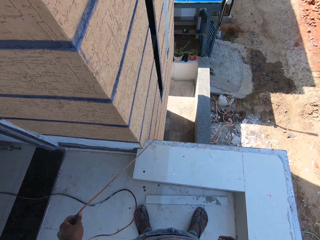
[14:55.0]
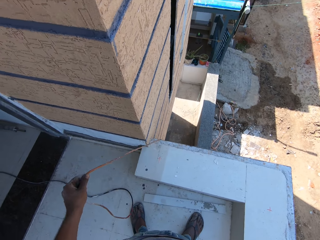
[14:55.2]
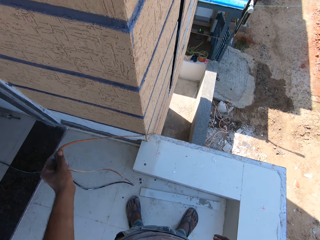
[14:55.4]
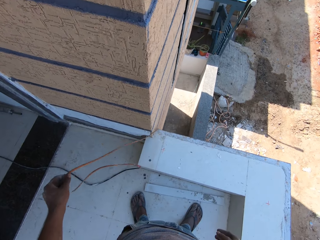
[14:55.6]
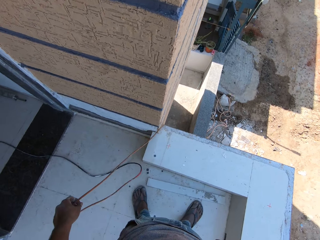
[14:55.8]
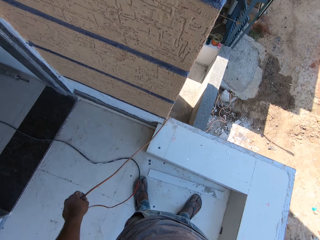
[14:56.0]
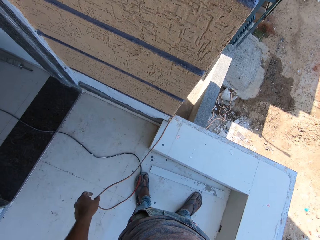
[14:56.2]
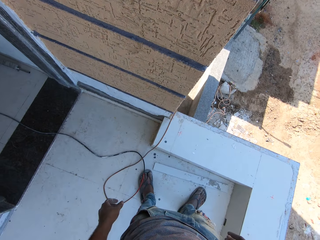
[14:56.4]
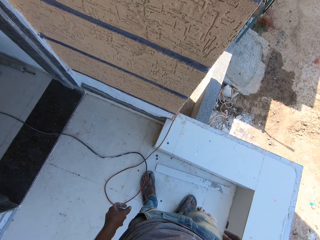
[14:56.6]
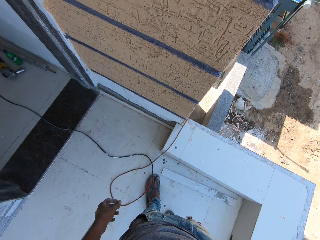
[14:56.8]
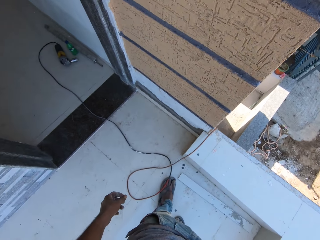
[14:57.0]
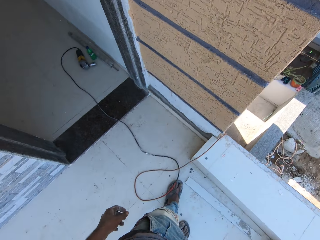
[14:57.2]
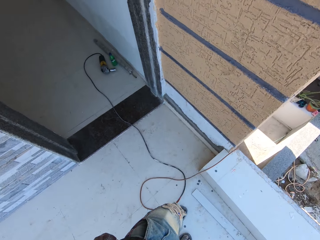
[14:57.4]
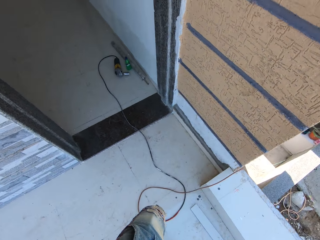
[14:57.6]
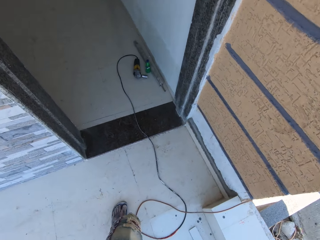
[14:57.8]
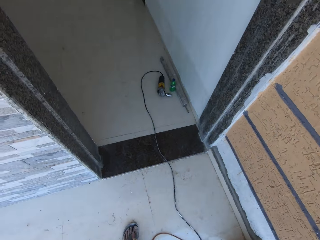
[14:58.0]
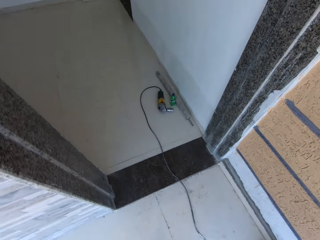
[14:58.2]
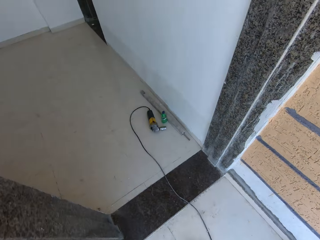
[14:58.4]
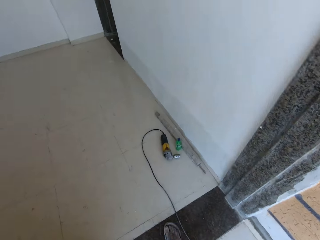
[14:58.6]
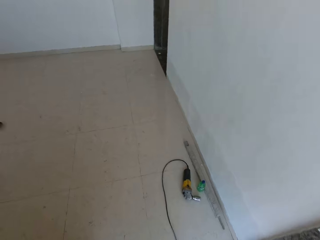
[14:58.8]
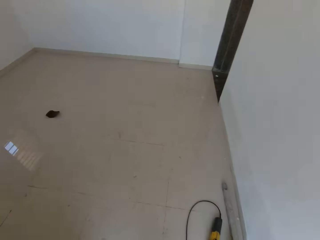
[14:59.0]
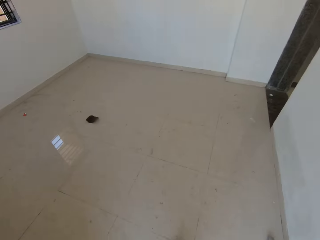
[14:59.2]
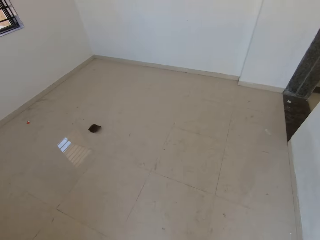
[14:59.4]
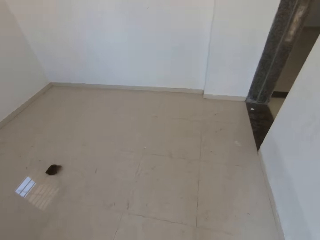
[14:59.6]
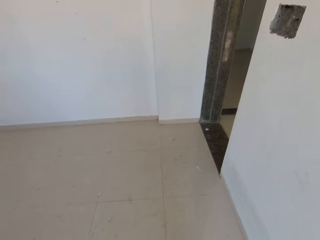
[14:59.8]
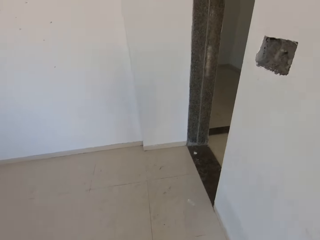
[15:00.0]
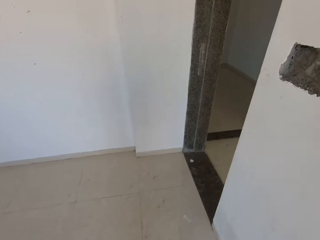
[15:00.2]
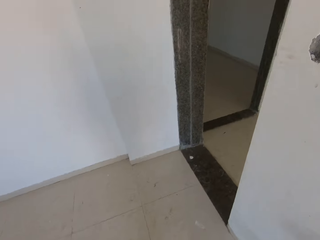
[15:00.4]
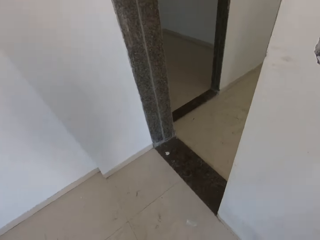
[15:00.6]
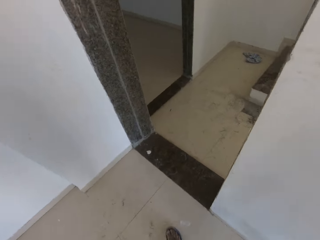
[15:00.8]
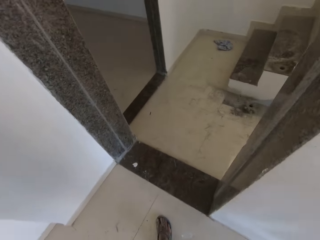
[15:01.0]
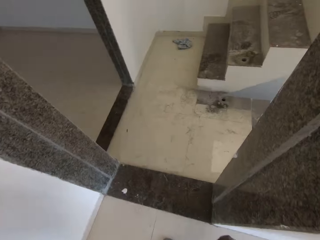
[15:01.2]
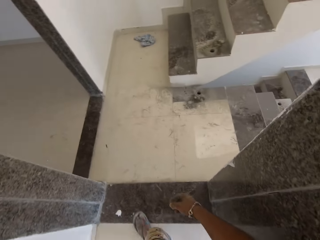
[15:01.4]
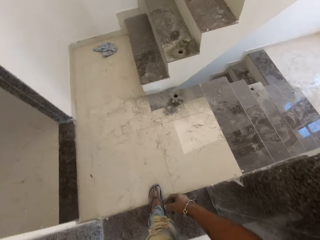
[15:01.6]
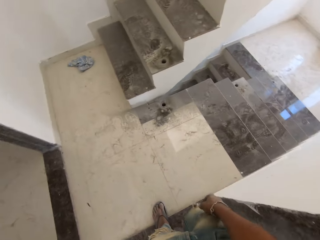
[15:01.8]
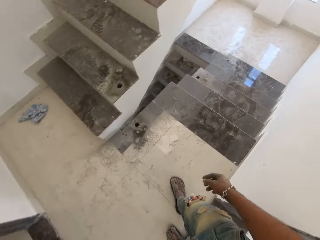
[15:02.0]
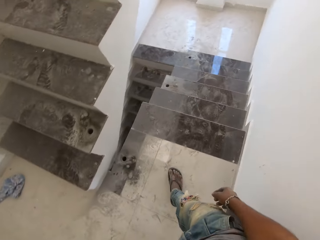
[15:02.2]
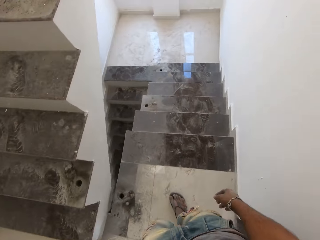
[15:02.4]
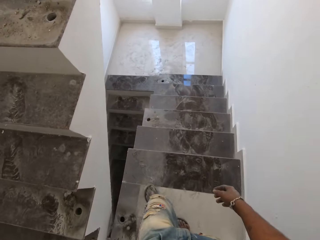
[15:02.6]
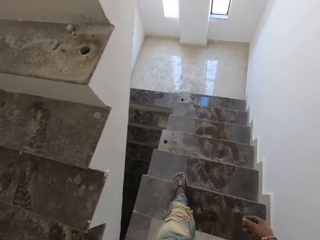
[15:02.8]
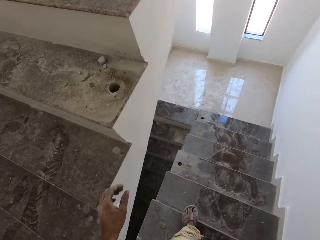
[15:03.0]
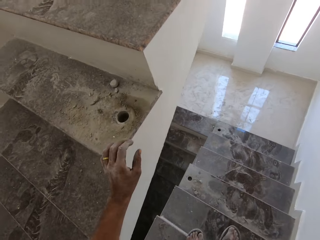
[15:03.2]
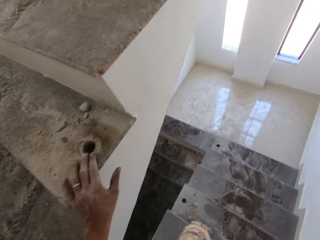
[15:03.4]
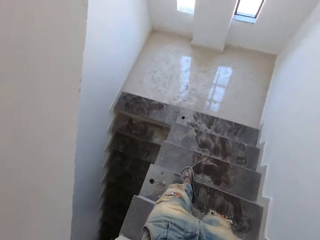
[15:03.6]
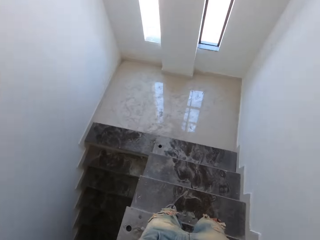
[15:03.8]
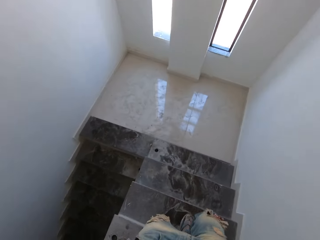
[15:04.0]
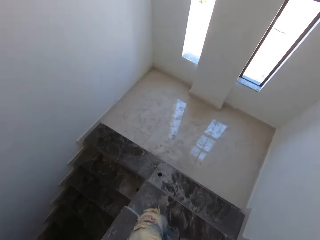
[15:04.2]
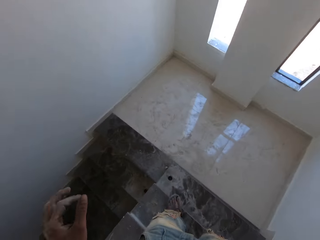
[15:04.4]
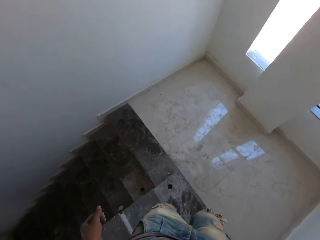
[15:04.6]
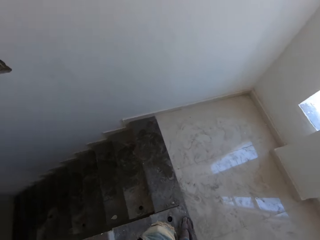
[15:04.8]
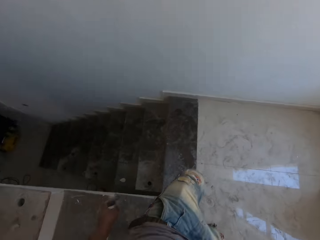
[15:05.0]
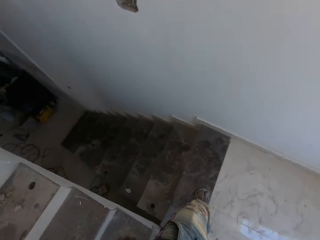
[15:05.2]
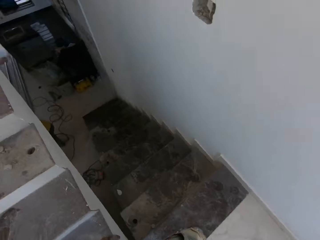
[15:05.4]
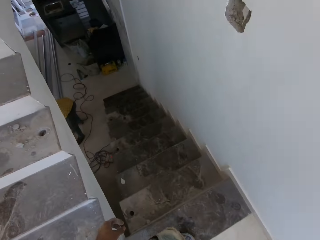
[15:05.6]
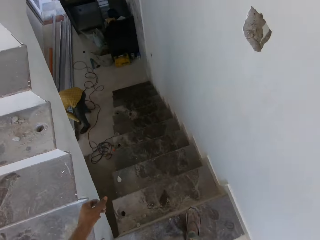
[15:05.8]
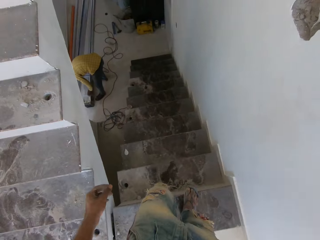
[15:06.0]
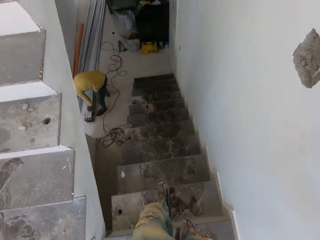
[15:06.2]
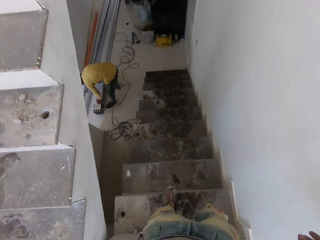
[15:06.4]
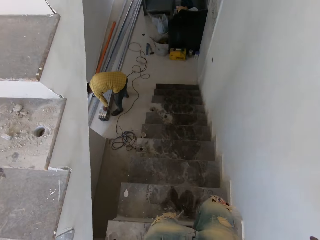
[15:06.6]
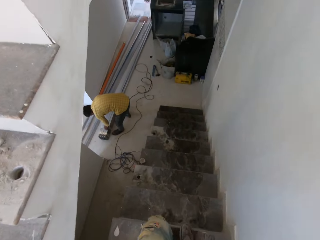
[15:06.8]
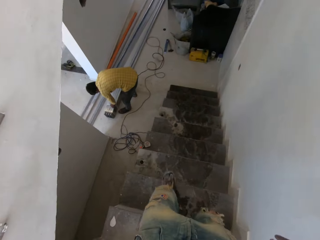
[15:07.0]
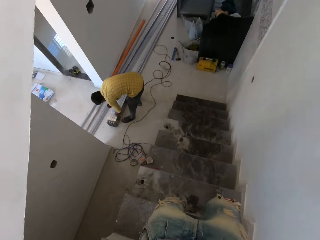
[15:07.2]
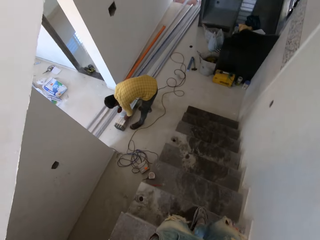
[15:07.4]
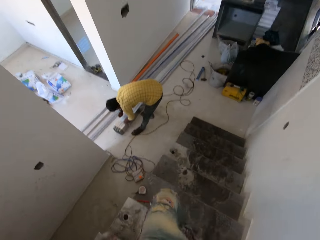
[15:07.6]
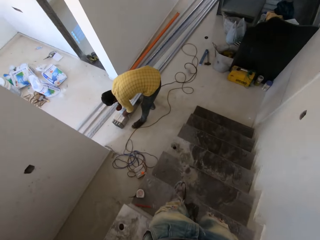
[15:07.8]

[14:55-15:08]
The camera wearer drops the cord on the floor with his left hand. He walks towards the stairs. He places his left hand on a staircase step. He climbs down the staircase.

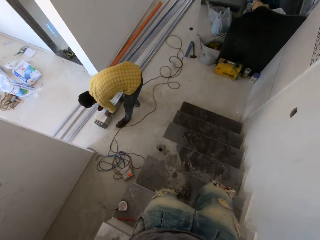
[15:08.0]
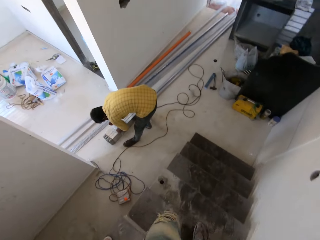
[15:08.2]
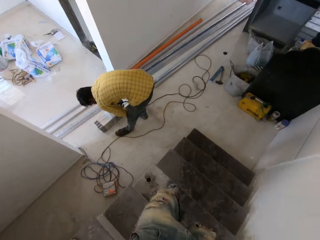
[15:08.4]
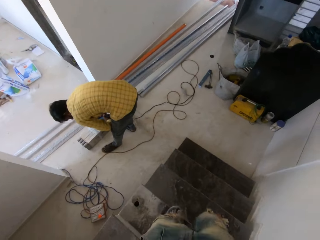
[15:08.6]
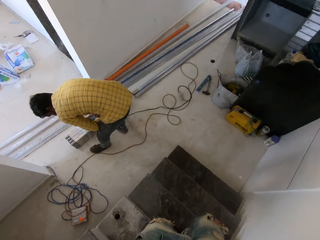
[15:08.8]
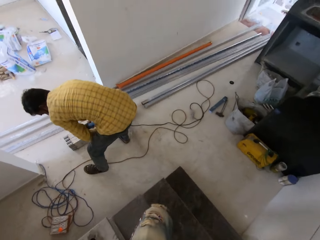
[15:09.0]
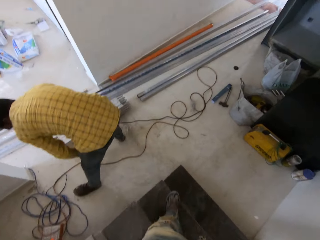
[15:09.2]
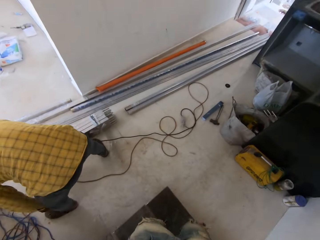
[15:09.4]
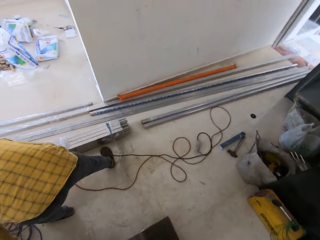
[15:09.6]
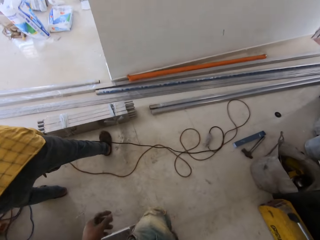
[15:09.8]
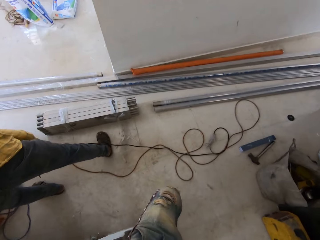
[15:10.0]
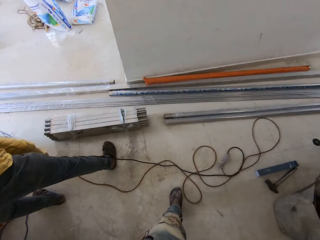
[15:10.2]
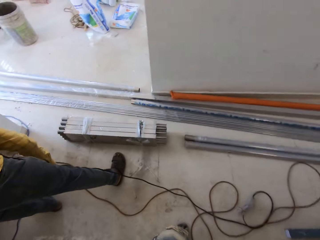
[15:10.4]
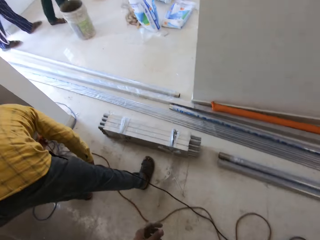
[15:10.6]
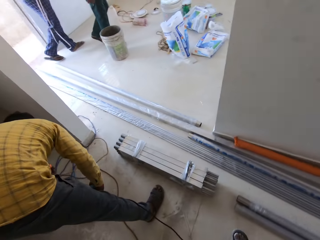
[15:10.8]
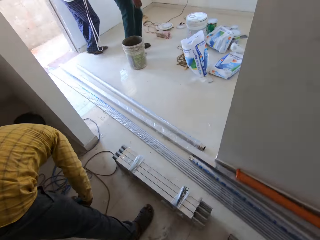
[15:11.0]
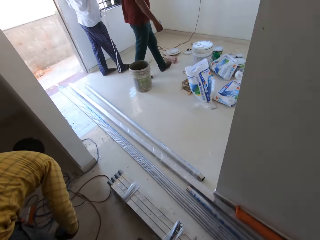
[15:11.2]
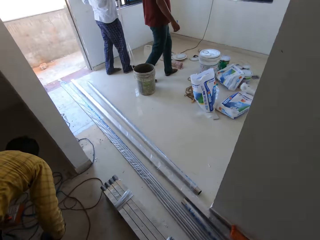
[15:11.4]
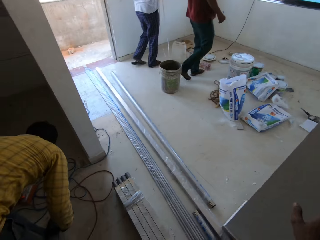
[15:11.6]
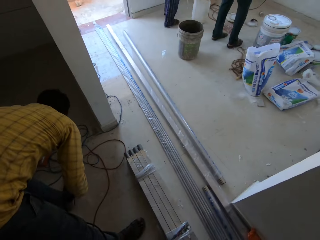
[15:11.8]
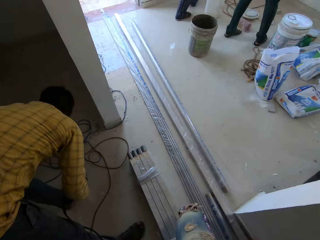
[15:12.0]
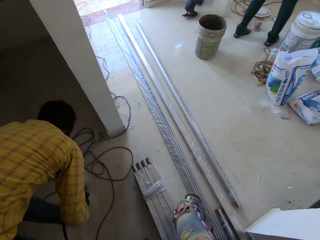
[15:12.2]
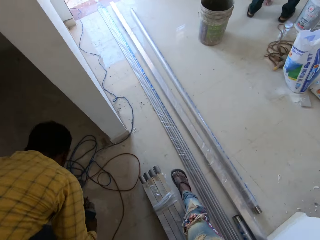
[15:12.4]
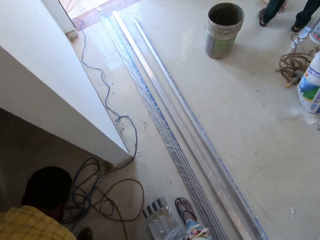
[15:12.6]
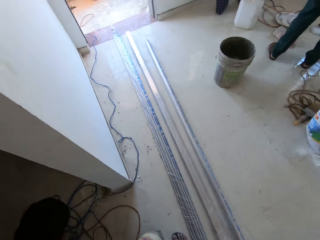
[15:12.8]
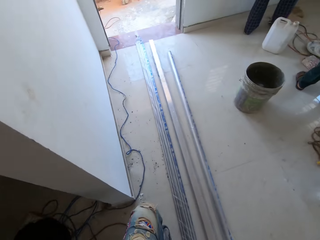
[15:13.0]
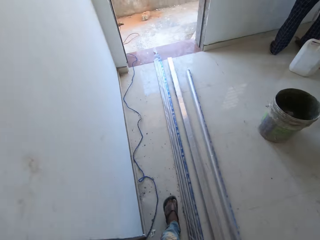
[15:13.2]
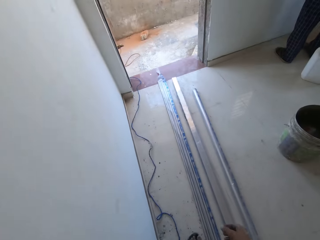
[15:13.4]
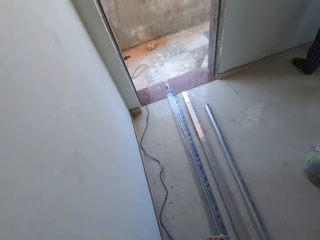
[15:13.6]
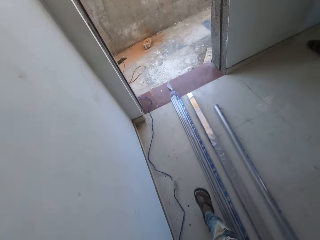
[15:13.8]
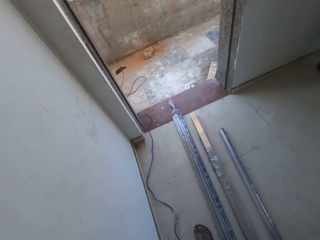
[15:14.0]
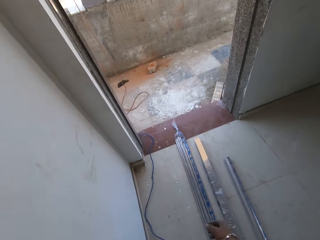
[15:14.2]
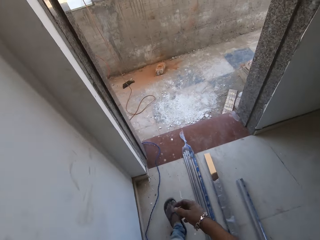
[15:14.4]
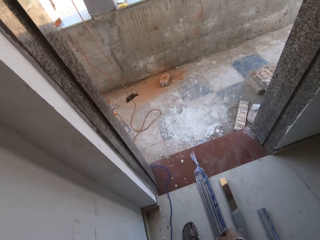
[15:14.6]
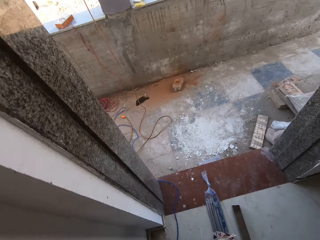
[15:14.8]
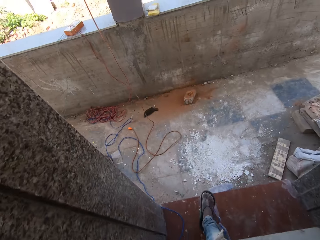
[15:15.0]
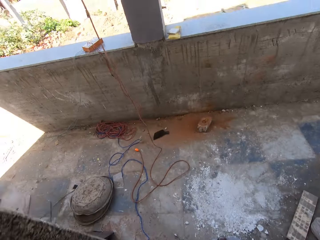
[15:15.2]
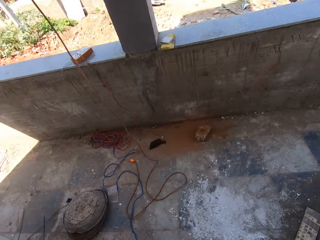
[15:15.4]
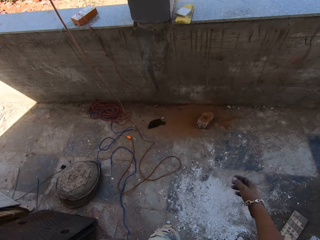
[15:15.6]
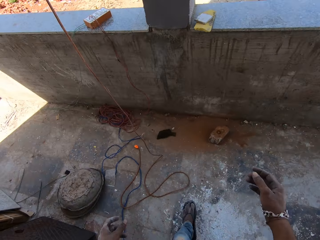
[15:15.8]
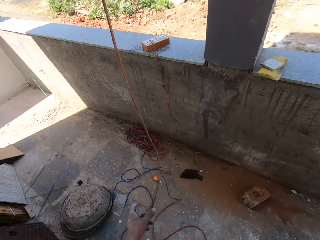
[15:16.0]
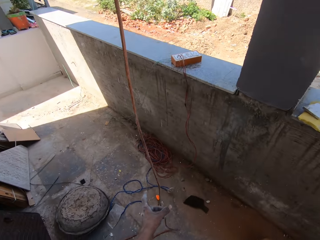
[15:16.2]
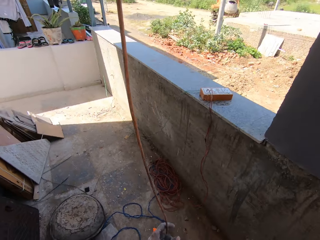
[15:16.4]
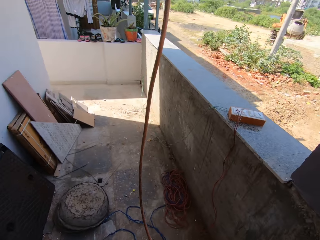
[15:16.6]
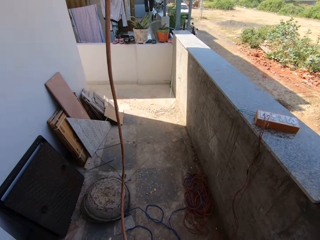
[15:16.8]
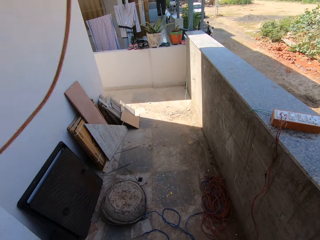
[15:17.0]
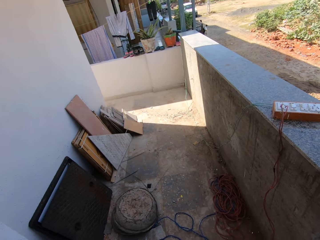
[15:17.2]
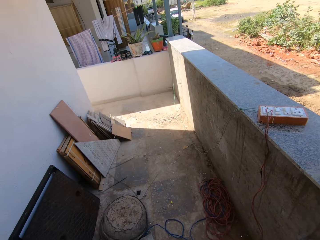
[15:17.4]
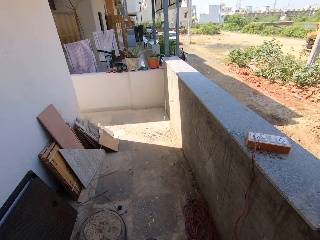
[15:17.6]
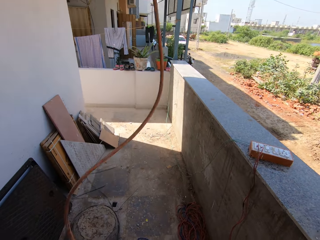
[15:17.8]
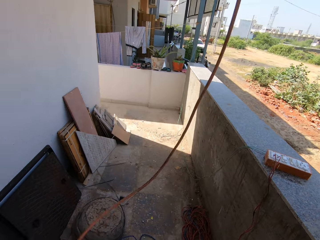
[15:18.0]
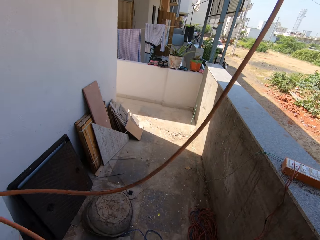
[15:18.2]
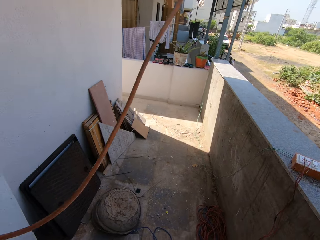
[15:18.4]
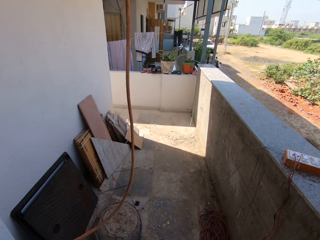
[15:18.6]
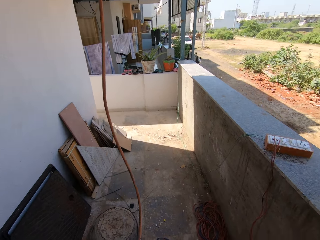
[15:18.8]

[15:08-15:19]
The camera wearer walks towards the wall. He picks up the cable. He pulls the cord with his left hand.
